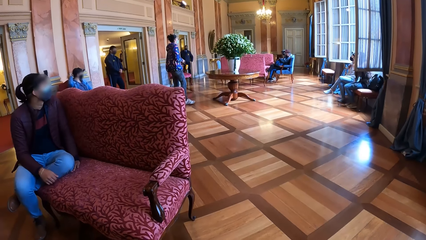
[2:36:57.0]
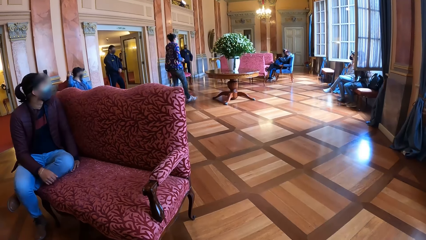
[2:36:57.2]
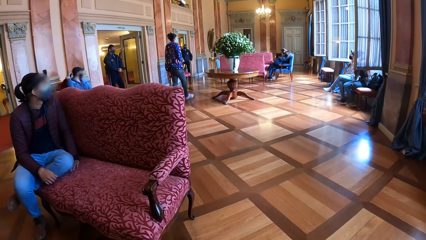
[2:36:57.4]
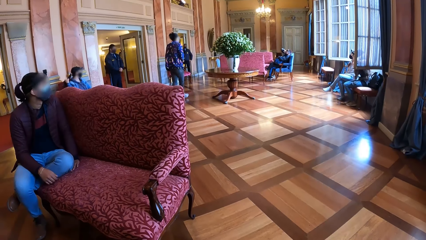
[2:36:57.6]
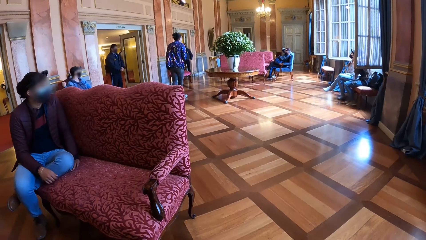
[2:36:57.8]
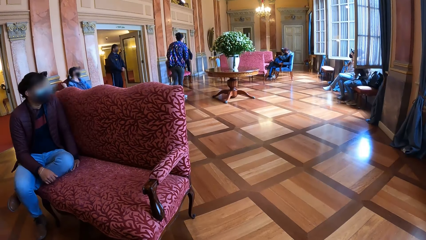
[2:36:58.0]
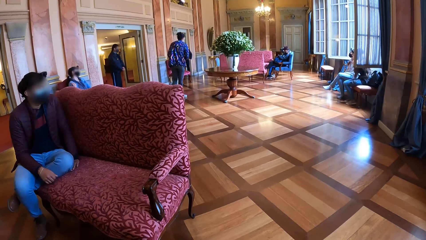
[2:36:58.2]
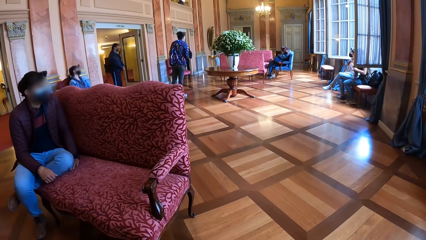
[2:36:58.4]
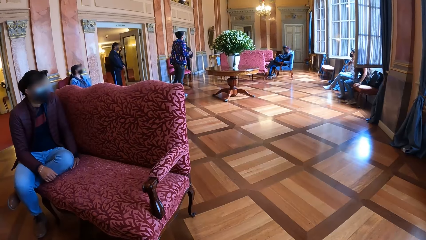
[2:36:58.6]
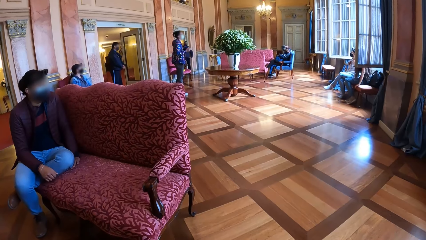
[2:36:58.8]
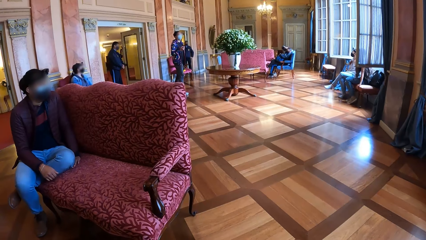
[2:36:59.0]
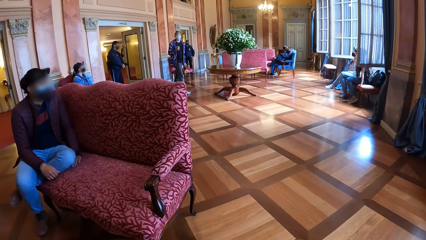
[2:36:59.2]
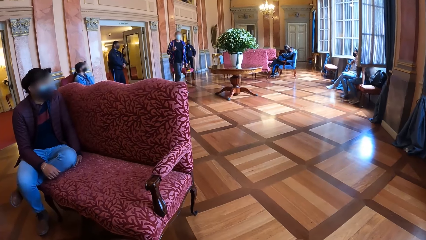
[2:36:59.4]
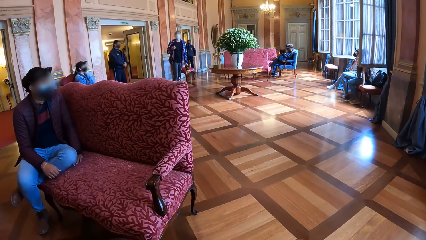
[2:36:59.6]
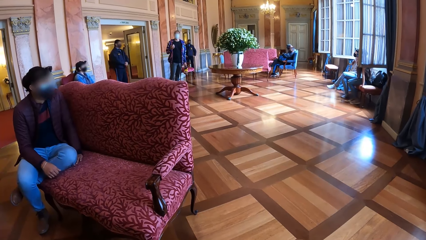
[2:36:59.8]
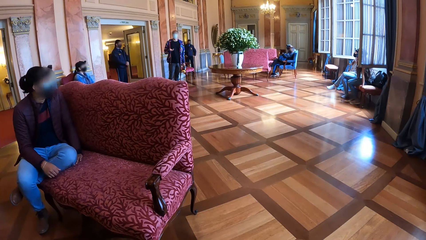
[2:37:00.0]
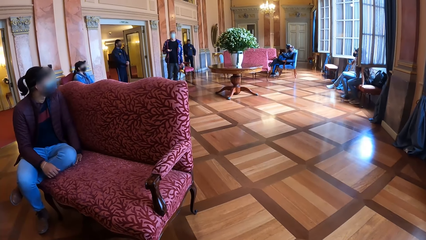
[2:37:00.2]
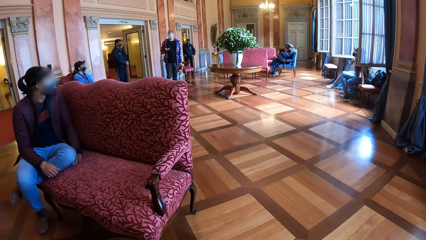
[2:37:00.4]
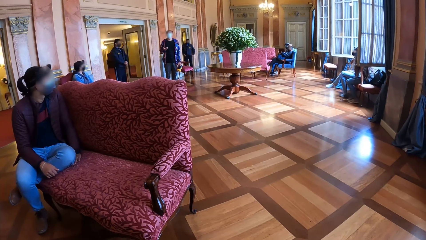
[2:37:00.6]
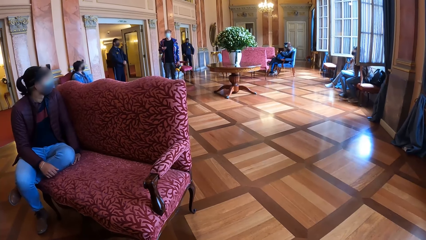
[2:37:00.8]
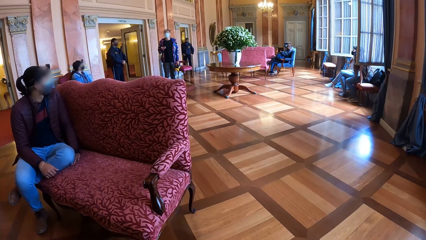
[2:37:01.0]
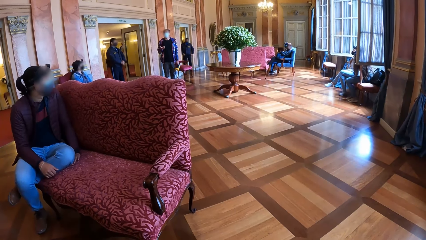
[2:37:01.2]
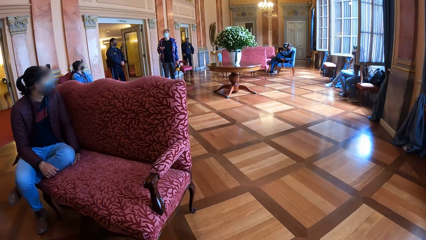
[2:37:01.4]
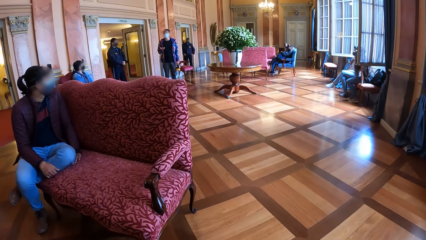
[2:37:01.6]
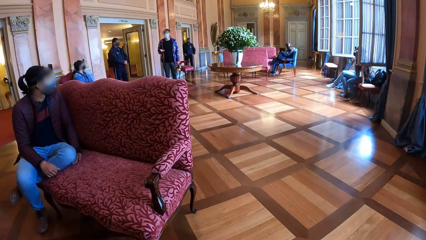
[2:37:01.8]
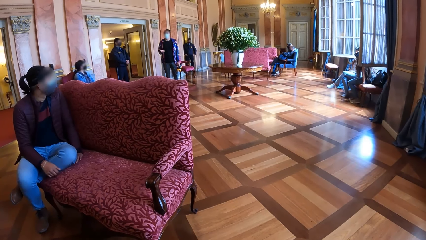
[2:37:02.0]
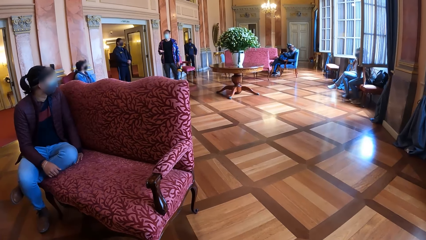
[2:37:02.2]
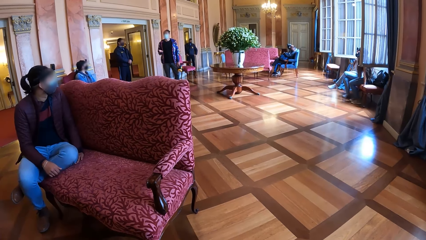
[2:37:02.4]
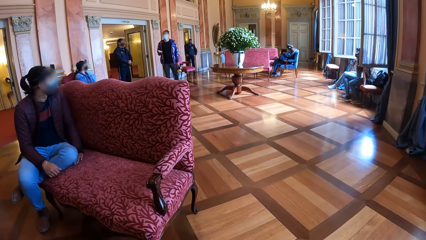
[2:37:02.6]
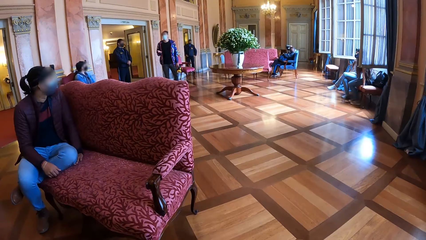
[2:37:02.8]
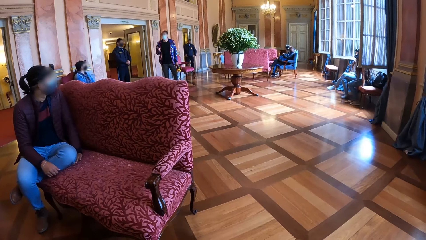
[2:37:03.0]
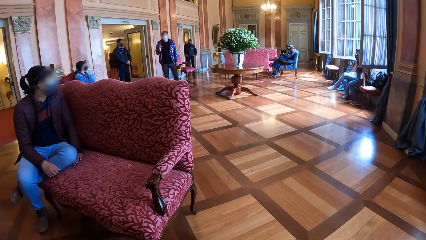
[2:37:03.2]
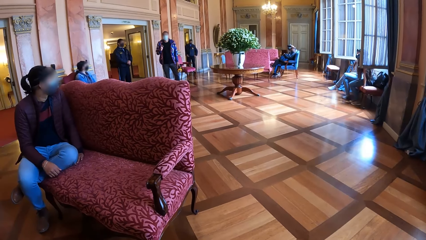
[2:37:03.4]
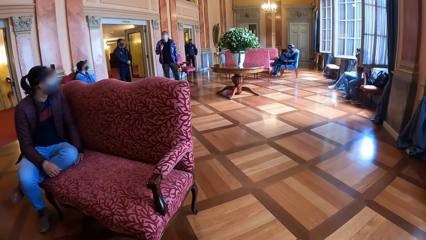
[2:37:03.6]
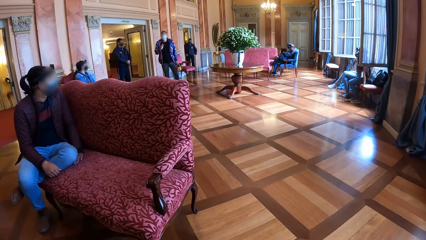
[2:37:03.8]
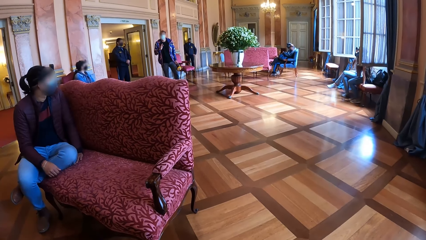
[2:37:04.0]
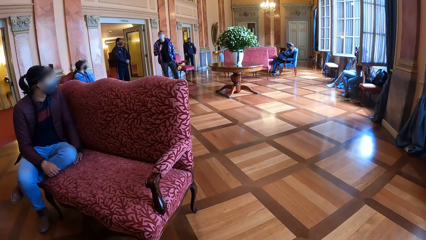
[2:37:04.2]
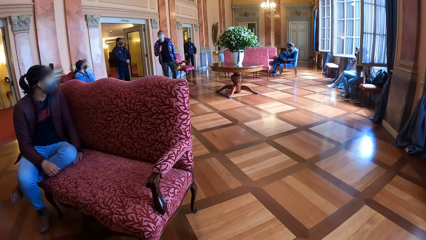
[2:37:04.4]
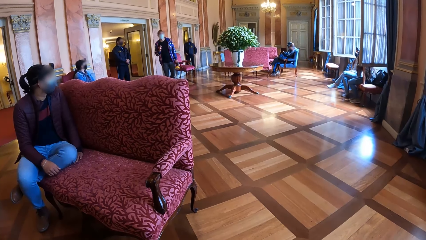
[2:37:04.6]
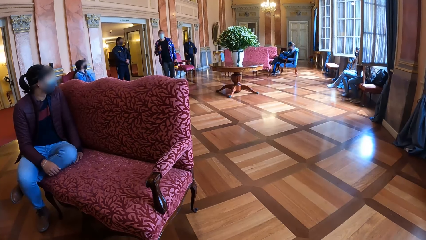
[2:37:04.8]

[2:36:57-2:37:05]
The woman holds the torch with her left hand and gesticulates with her right hand.

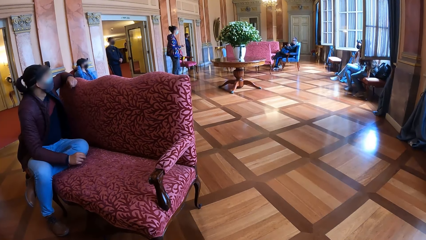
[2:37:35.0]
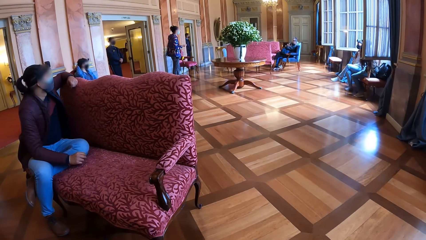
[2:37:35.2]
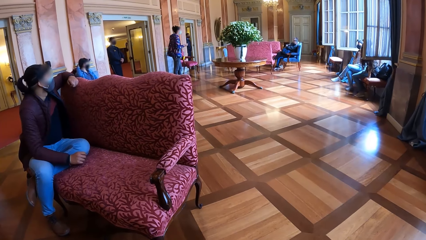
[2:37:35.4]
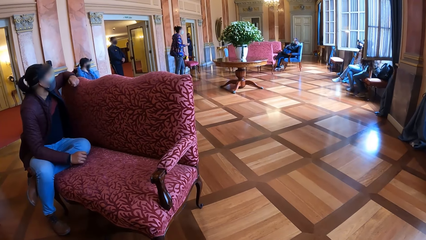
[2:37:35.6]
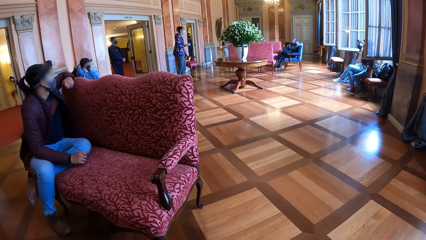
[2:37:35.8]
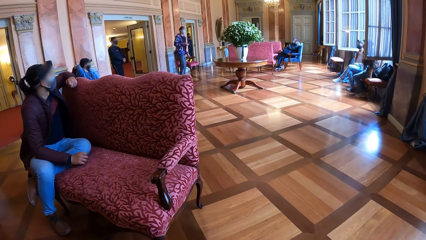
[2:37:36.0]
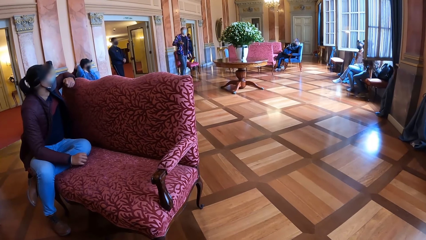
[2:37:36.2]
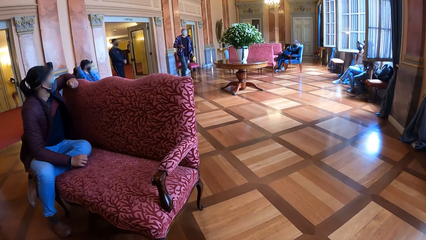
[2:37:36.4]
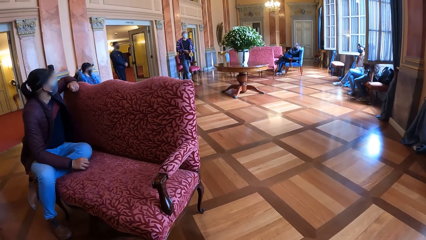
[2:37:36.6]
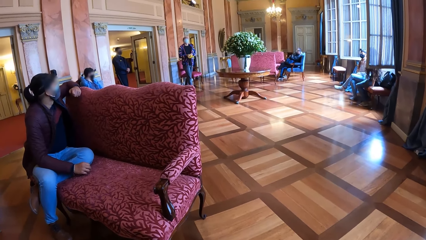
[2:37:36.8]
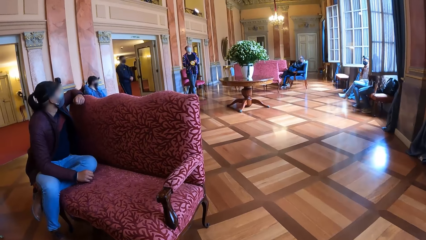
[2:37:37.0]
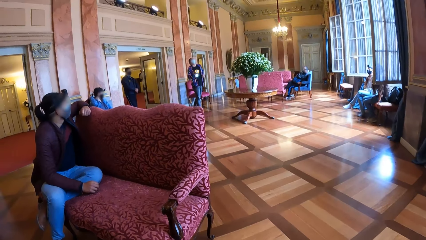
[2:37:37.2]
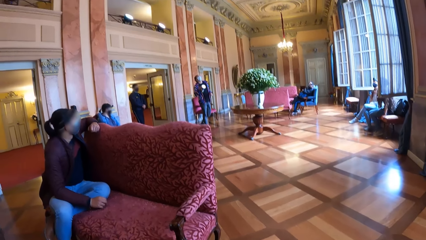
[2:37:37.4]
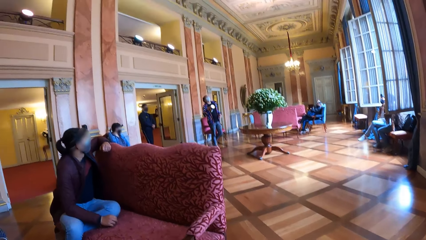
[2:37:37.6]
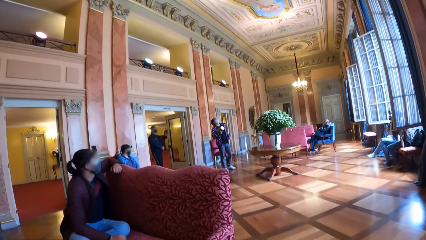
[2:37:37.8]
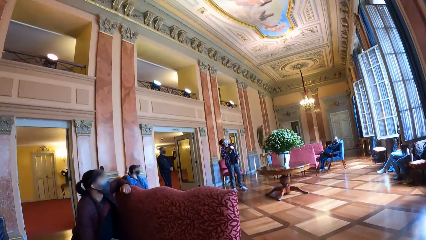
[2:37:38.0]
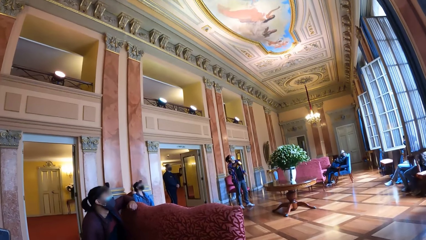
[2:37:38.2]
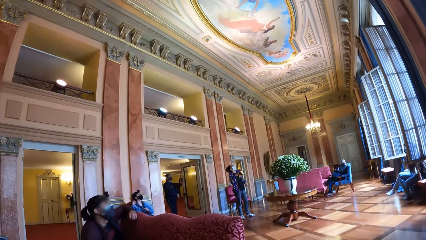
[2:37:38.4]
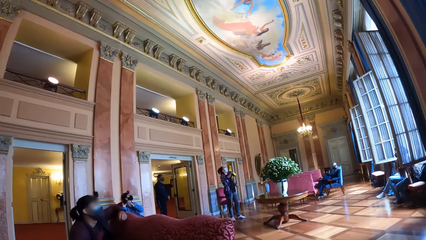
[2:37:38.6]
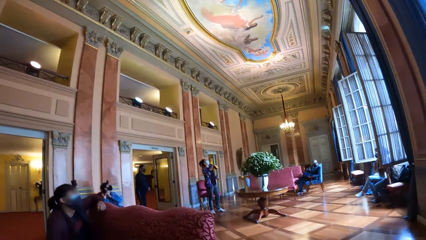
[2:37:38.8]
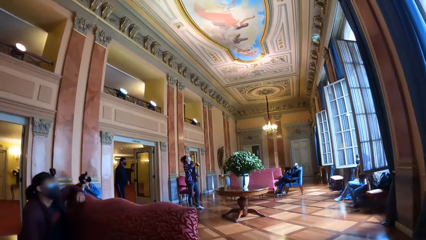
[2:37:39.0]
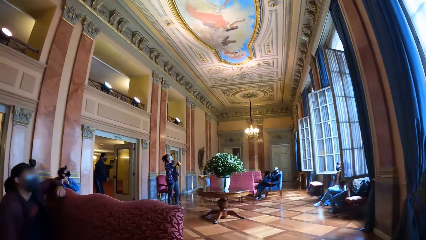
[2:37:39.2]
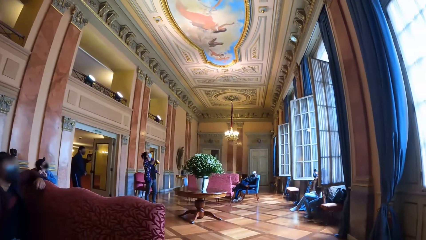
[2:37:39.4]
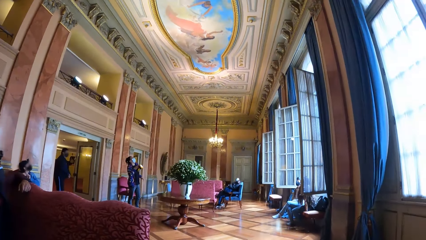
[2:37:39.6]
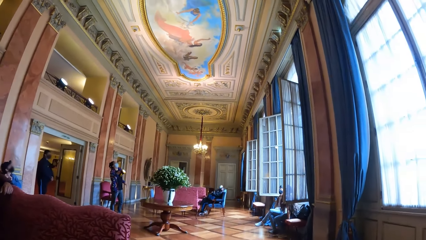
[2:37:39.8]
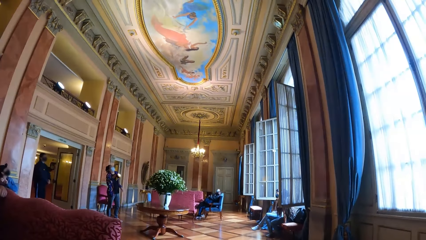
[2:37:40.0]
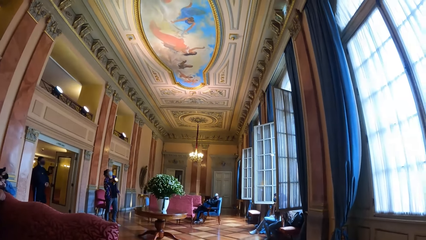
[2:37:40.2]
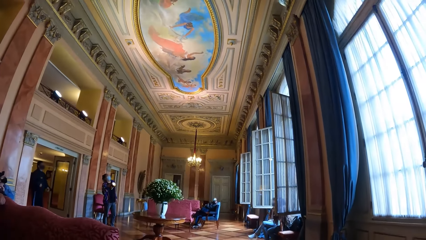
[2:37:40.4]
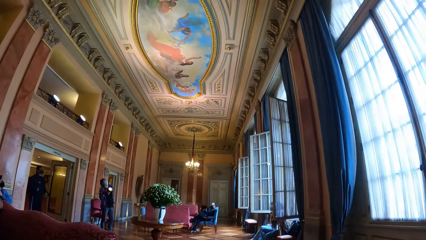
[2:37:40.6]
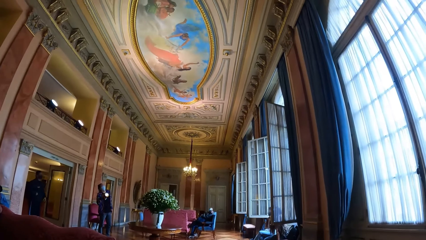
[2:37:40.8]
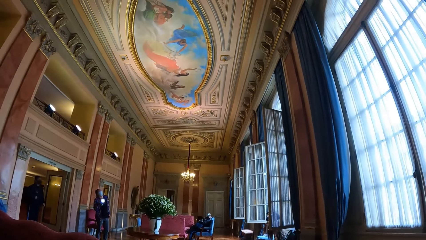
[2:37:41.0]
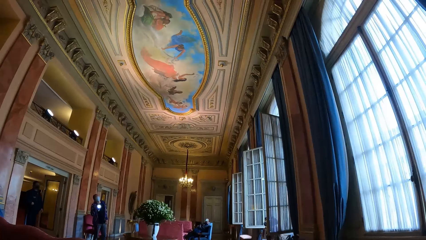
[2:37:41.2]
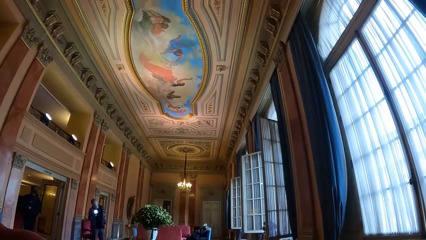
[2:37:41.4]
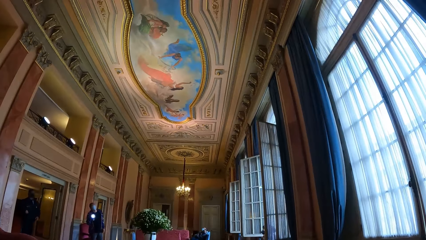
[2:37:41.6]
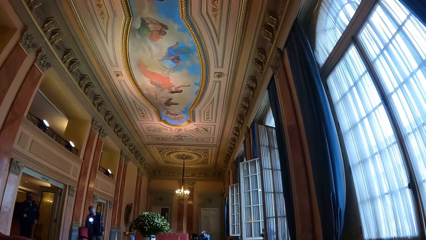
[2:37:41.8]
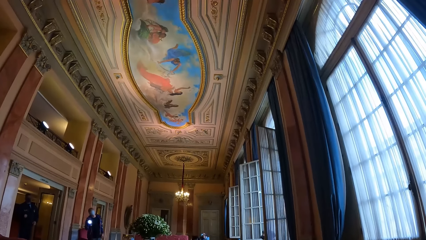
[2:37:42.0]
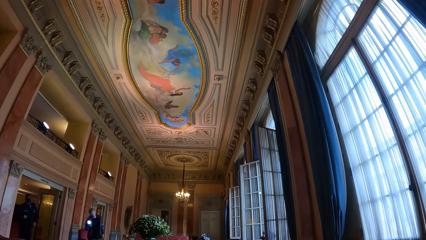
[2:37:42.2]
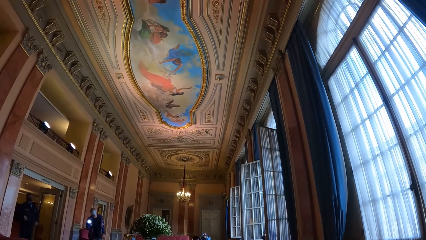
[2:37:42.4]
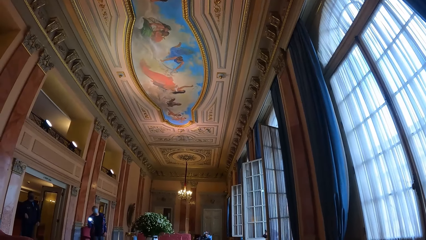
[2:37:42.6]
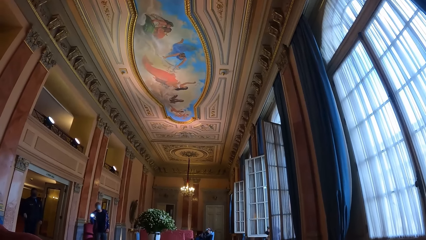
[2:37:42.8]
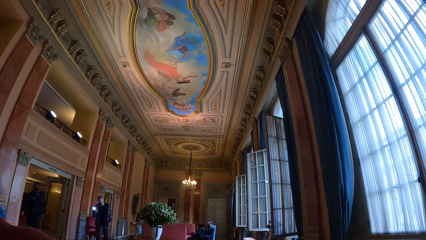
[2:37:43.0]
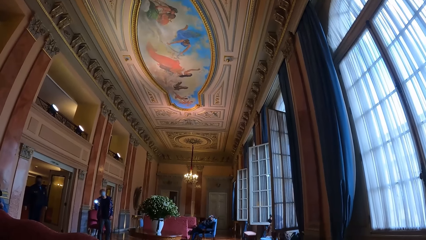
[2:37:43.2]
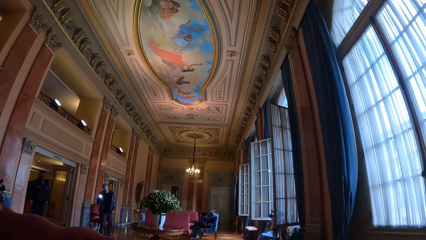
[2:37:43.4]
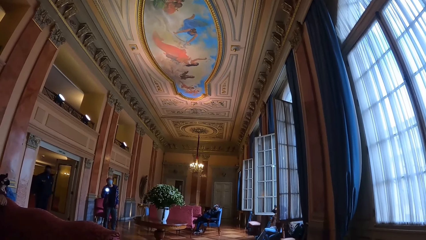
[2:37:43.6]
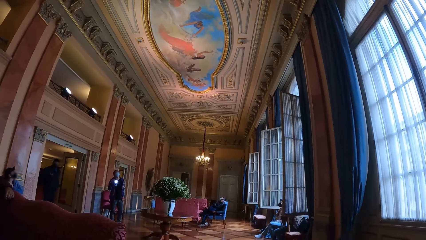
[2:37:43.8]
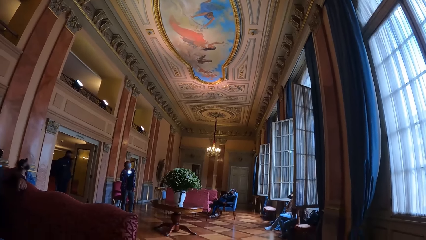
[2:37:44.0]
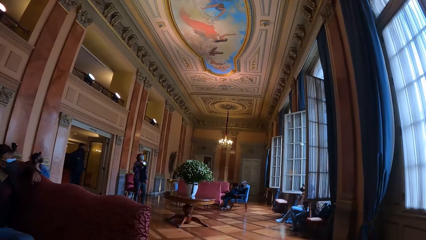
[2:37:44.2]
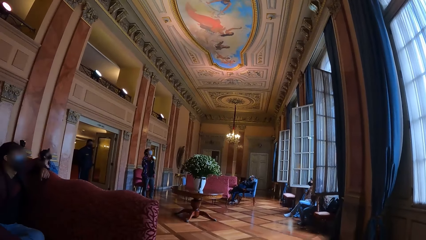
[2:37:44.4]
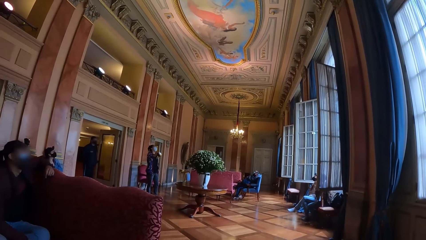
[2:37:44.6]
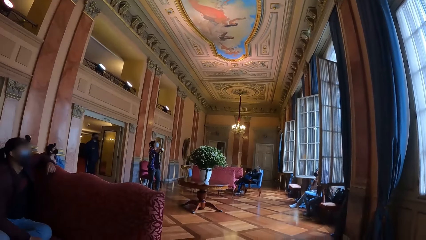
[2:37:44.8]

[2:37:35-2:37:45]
The woman passes the torch from her left hand to her right hand. She shines the torch in her right hand on the wall.
